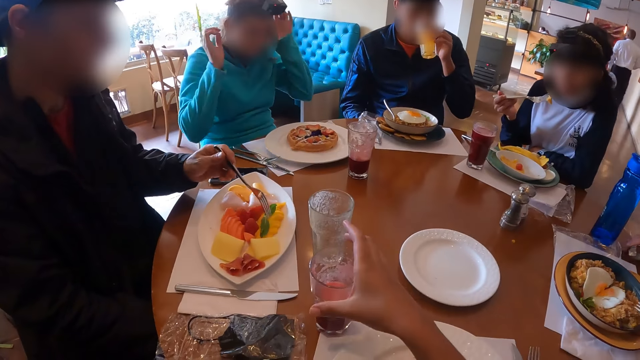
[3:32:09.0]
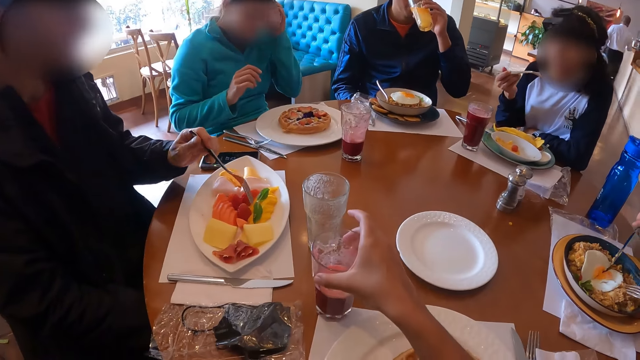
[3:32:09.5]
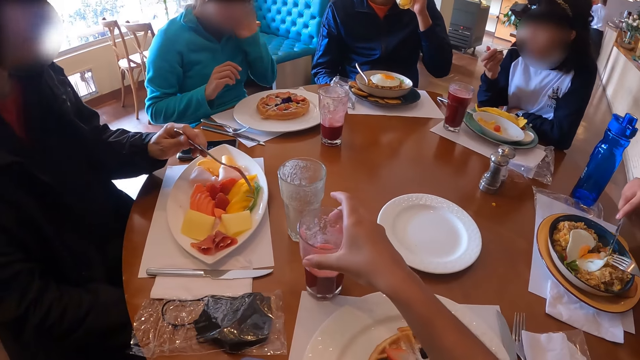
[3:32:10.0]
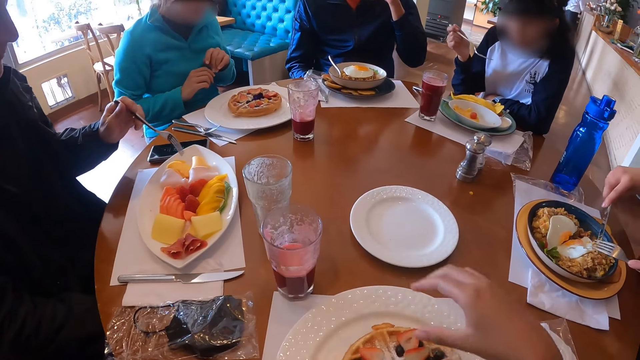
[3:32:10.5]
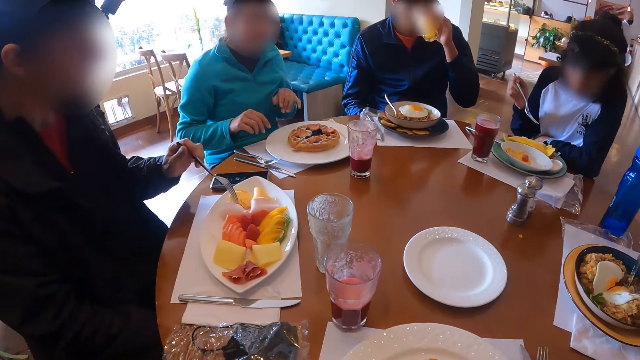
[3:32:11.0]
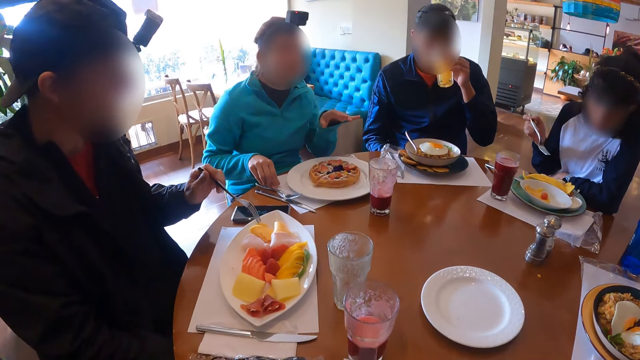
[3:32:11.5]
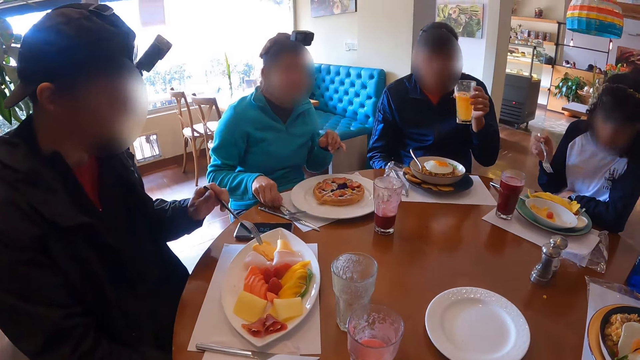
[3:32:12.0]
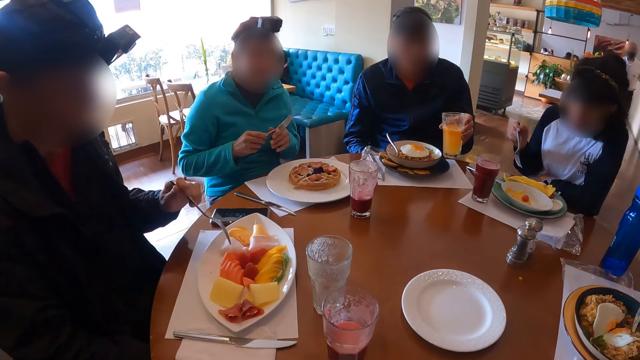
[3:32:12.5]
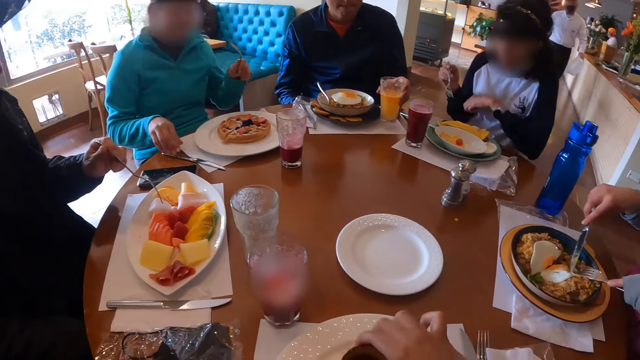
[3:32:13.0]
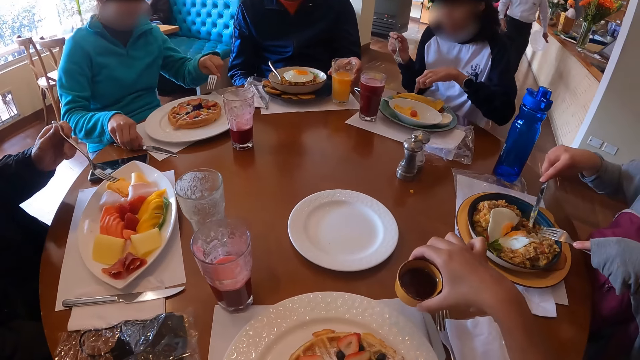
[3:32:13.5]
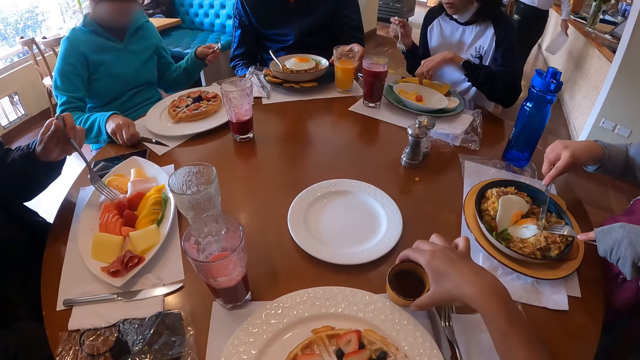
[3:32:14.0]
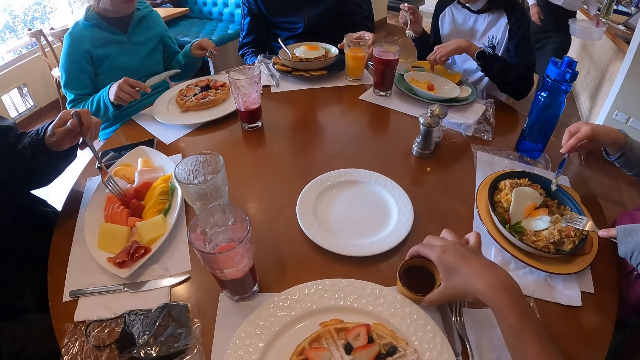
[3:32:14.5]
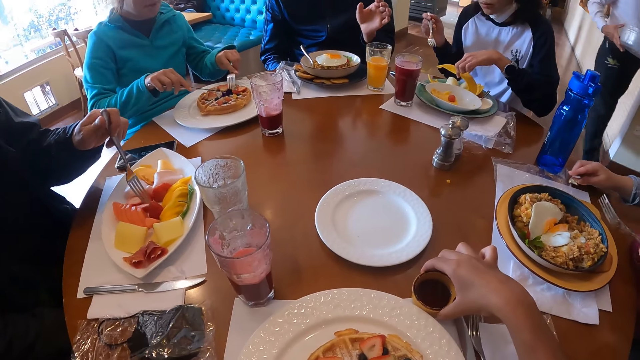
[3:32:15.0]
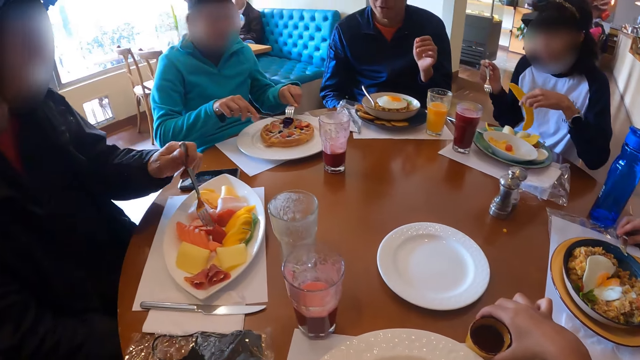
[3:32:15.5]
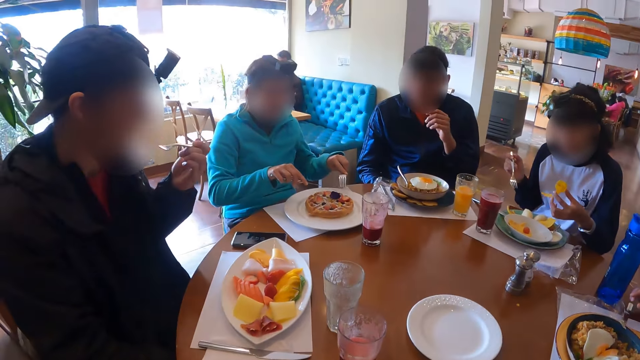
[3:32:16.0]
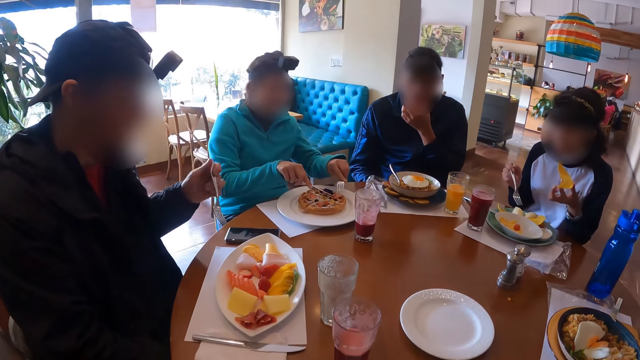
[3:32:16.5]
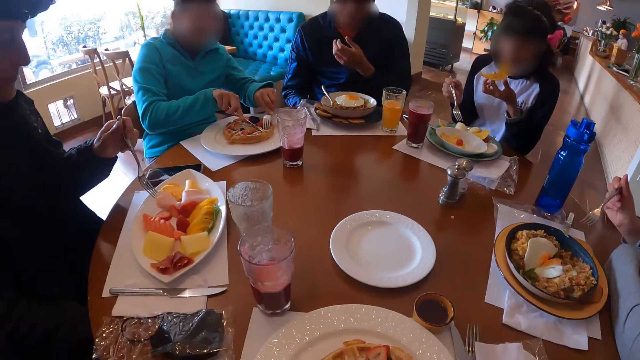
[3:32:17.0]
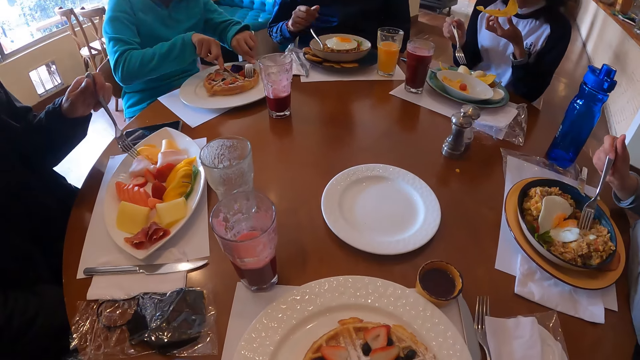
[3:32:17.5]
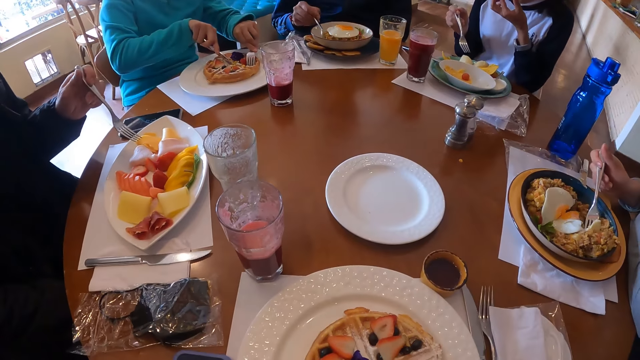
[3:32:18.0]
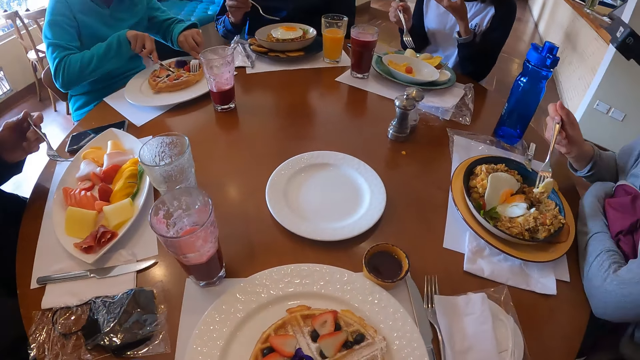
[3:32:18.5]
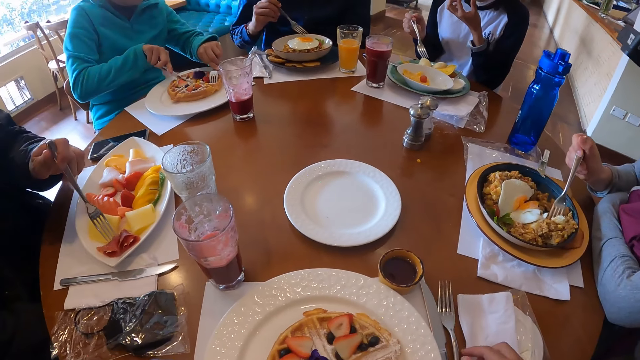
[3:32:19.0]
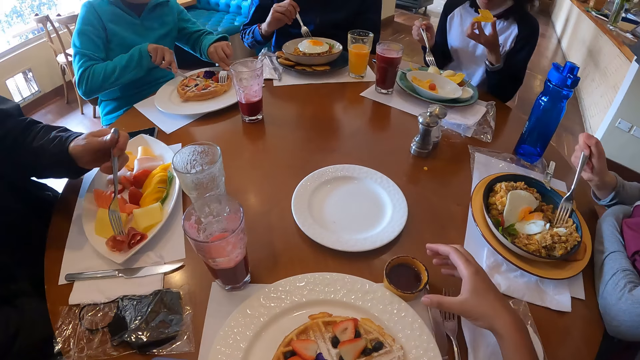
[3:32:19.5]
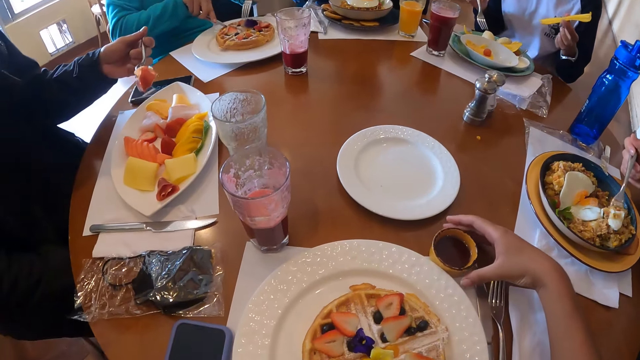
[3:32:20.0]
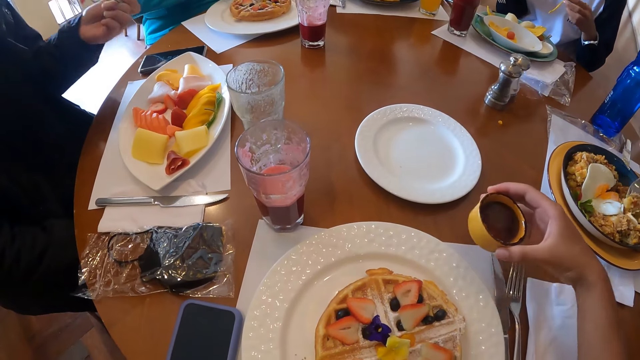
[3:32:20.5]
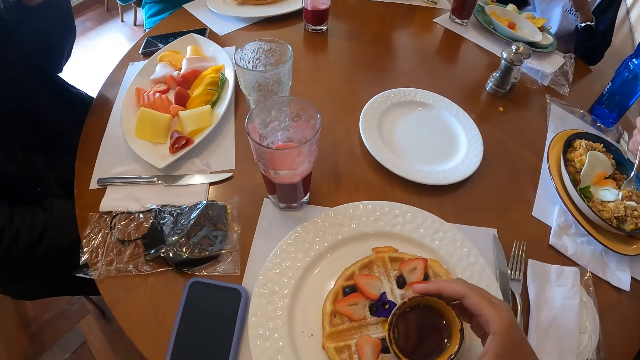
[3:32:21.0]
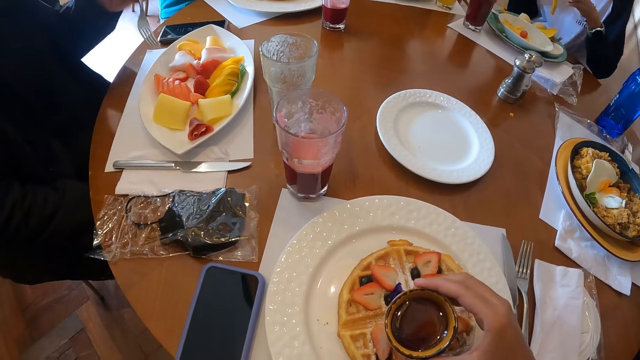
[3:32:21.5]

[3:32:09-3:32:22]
A man drinks from the cup in his left hand. A woman picks the knife on the table with her right hand. Another woman eats food from the plate with the fork in her right hand. The camera wearer moves a cup on the table with her right hand. She takes a glass of juice. The first woman cuts food in the plate with the fork and knife in her hands. Another man talks to the camera wearer. The second man picks a fork on the table with his right hand and passes the fork in his right hand to his left hand. The camera wearer lifts a container of sauce from the plate on the table with her right hand. The second man picks a knife on the table with his right hand. The first man drops the cup in his left hand on the table. The camera wearer drops the container of sauce in her right hand on the table. The second woman picks chips in the plate on the table with her left hand. A waiter walks past the camera wearer. The second man cuts the food and picks food from the plate with the fork and knife in his hands. A third man scoops the fruit and eats the fruit. The first woman drops the knife in her right hand on the table. The first man touches his face with his left hand. The first woman passes the fork in her left hand to her right hand. The second woman eats the chips in her left hand. The first woman gathers food from the plate with the fork in her right hand. The first man picks the fork in the plate with his right hand. The second man cuts the food. The camera wearer moves a serviette on the table with her right hand and picks the container of sauce on the table with her right hand.

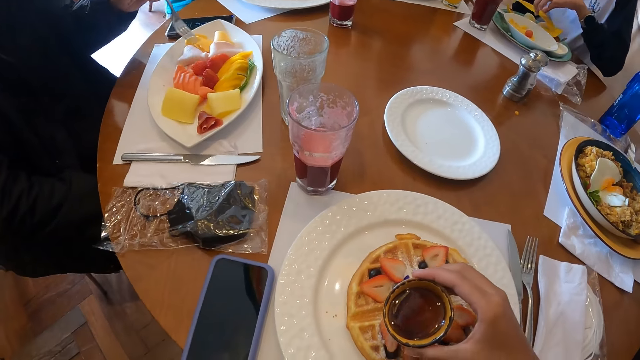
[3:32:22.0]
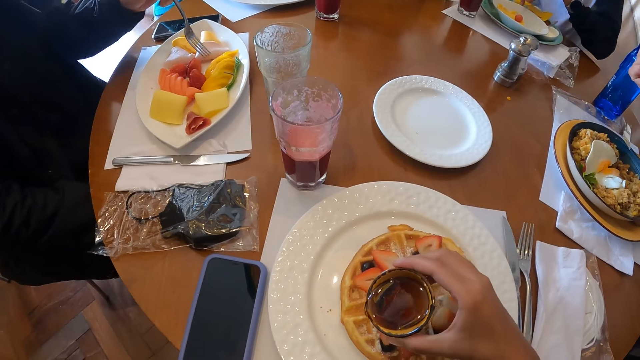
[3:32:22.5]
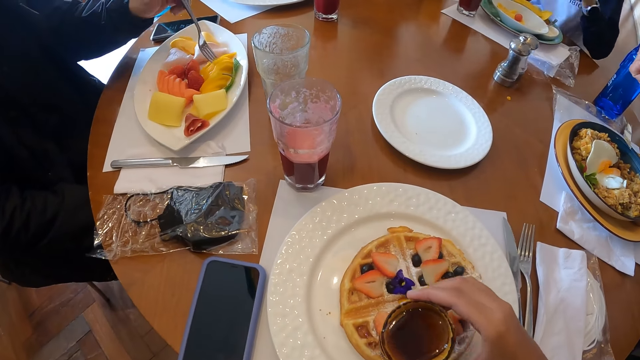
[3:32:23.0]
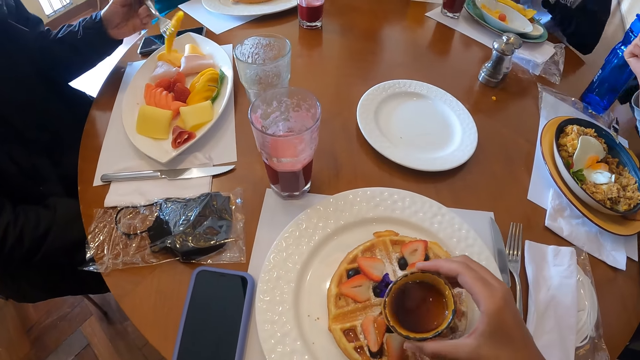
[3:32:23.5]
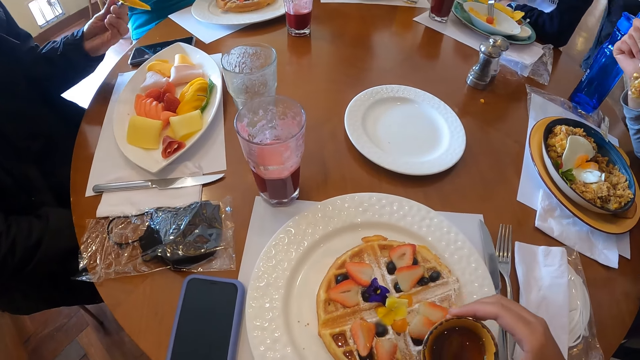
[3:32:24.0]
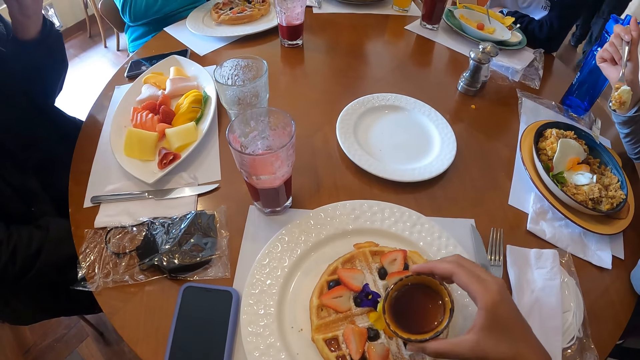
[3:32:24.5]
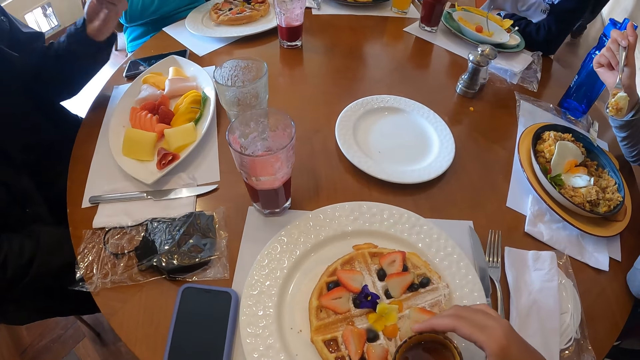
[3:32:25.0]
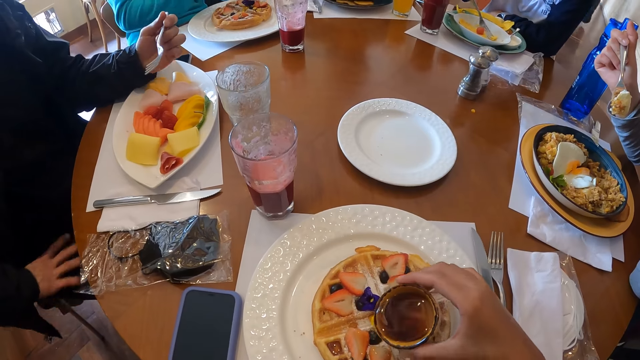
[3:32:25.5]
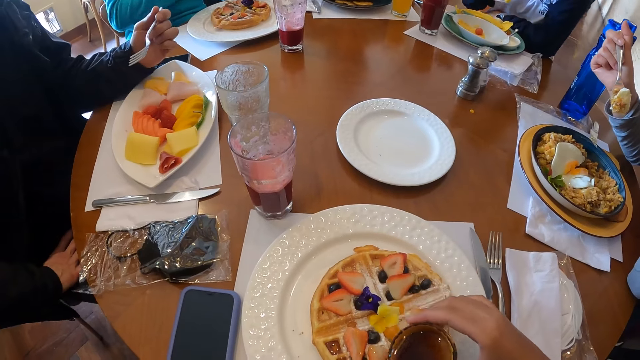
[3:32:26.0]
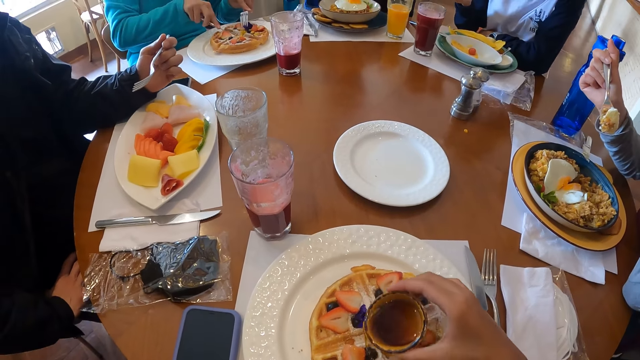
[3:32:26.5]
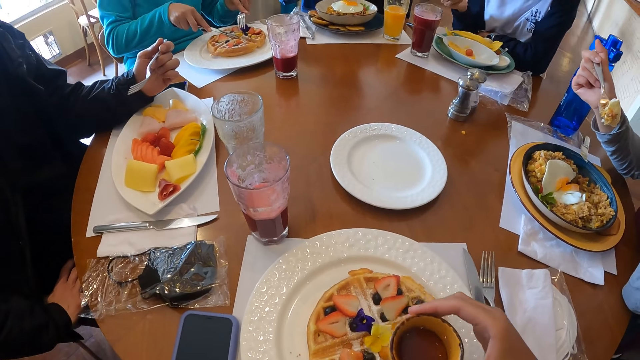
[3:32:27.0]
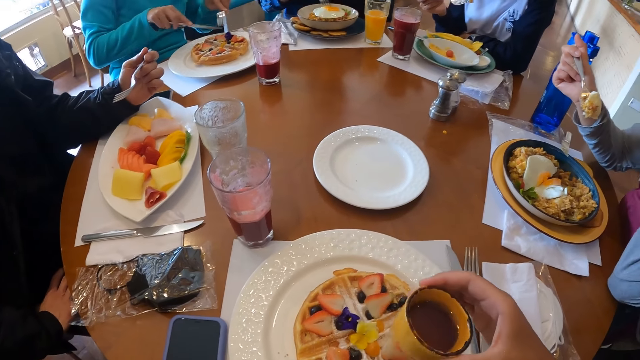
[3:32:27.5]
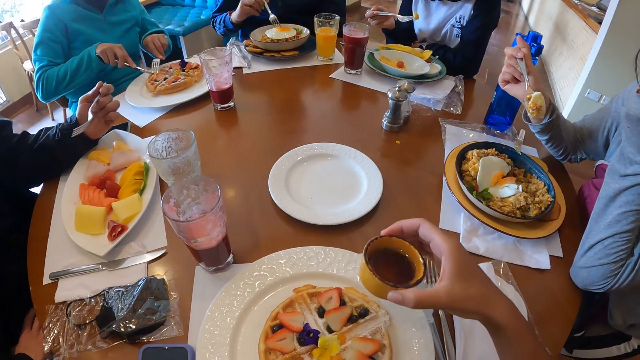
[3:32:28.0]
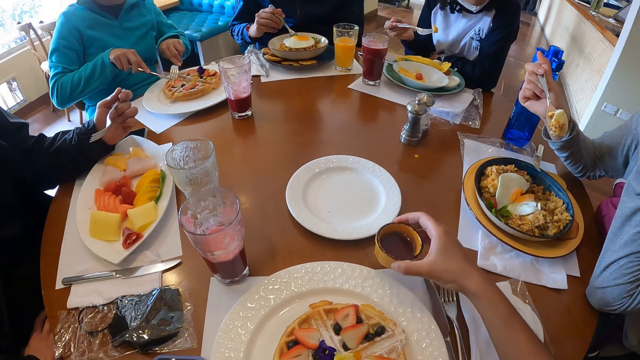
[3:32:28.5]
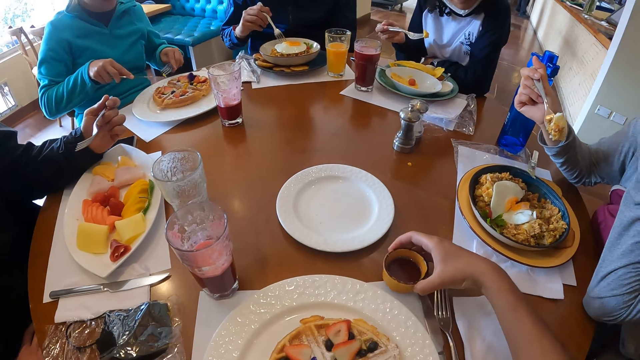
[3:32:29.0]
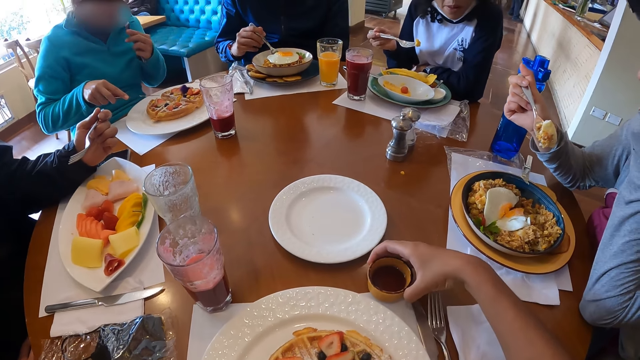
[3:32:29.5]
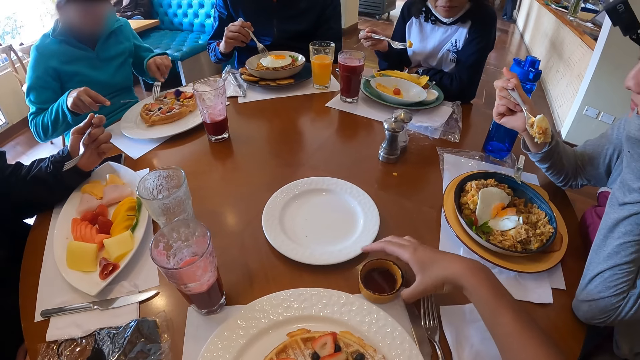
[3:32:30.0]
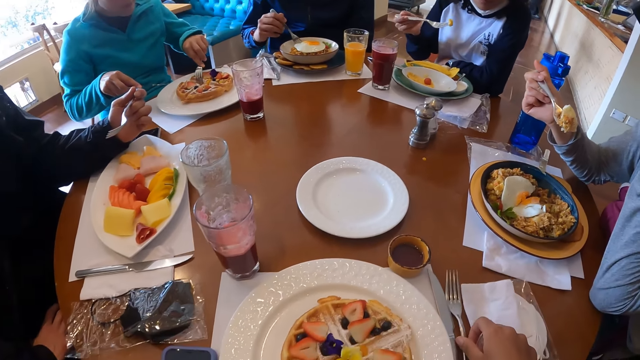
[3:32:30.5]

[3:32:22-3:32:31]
The camera wearer pours sauce from the container on the food in the plate on the table with her right hand. A woman drops the chips in her left hand in the plate on the table. A man eats food from the plate with the fork in his left hand. The camera wearer drops the container of sauce in her right hand on the table. The man scoops the food.
